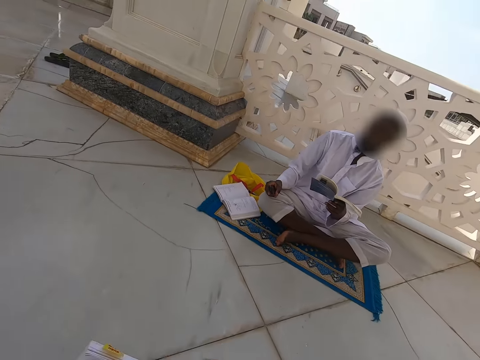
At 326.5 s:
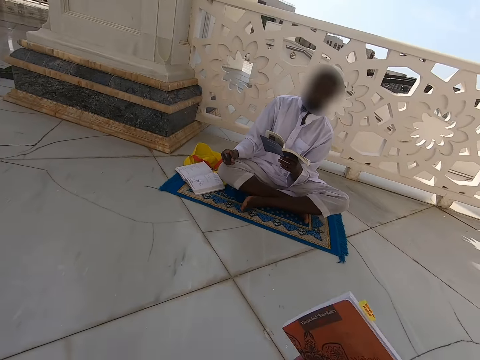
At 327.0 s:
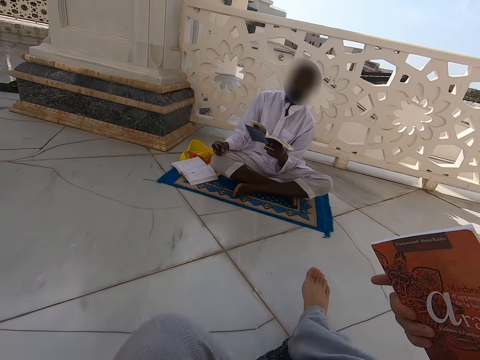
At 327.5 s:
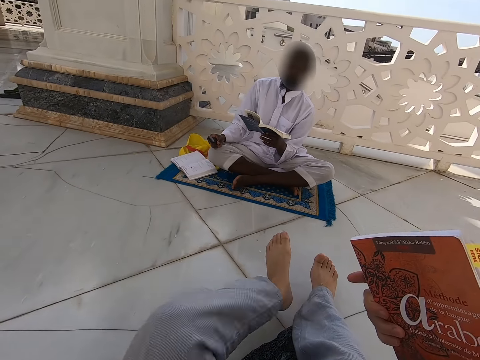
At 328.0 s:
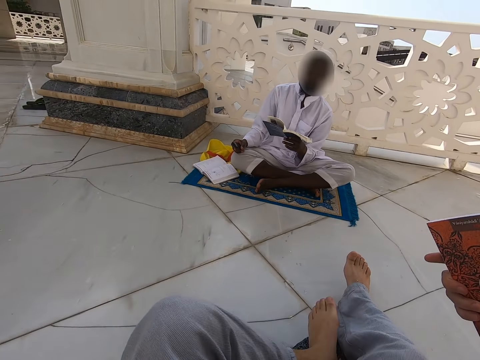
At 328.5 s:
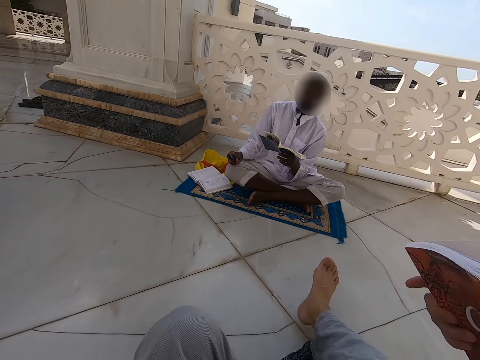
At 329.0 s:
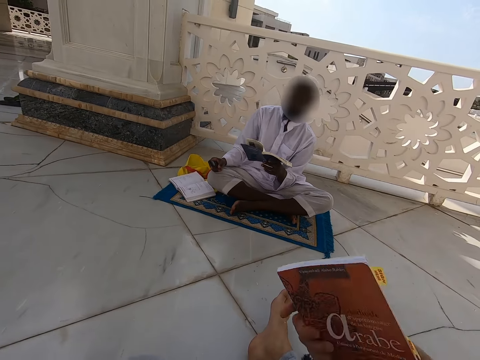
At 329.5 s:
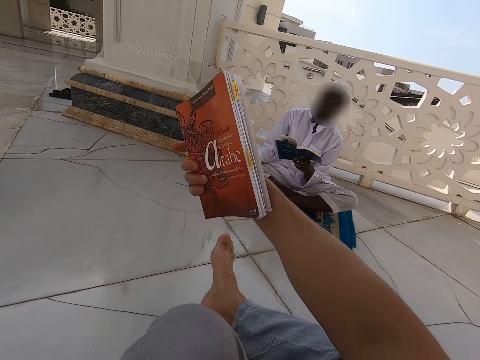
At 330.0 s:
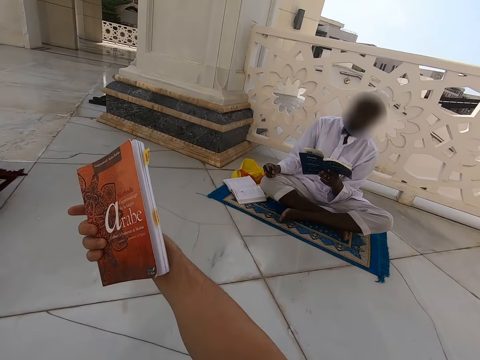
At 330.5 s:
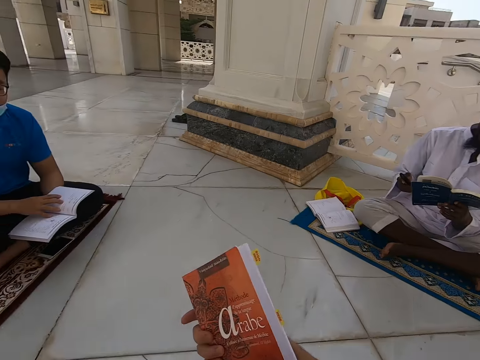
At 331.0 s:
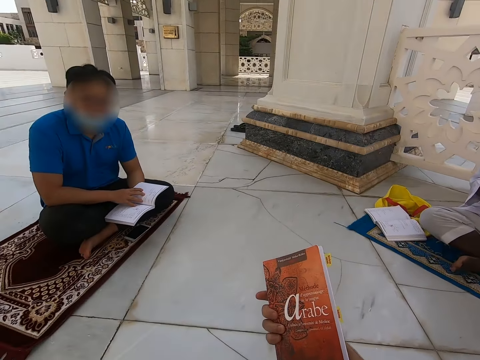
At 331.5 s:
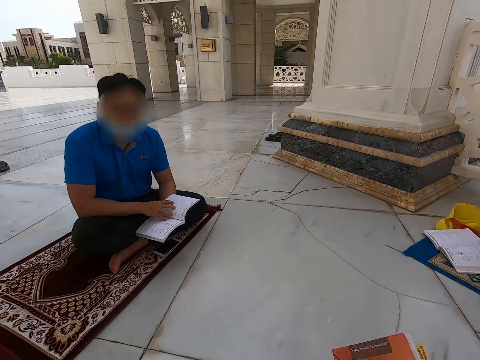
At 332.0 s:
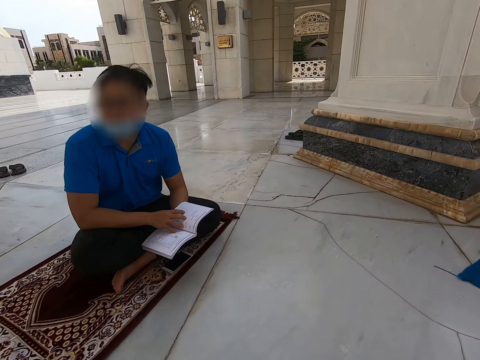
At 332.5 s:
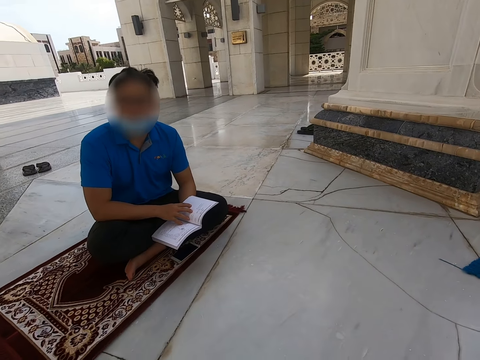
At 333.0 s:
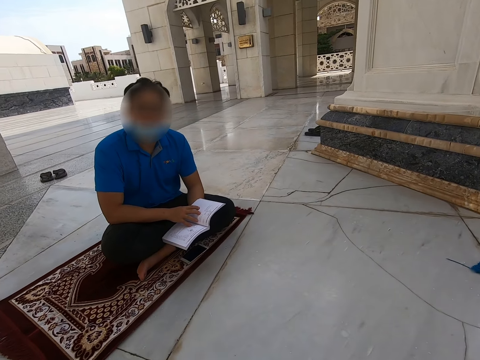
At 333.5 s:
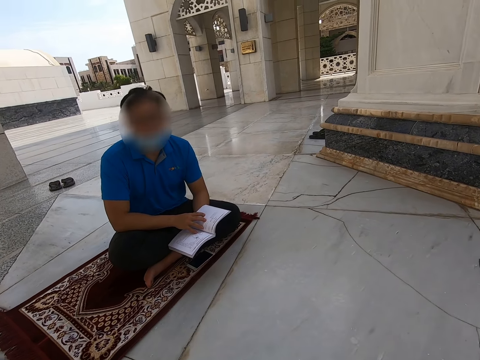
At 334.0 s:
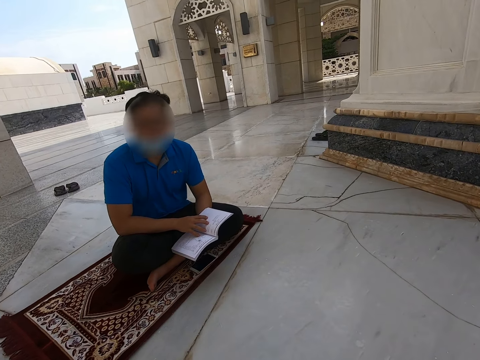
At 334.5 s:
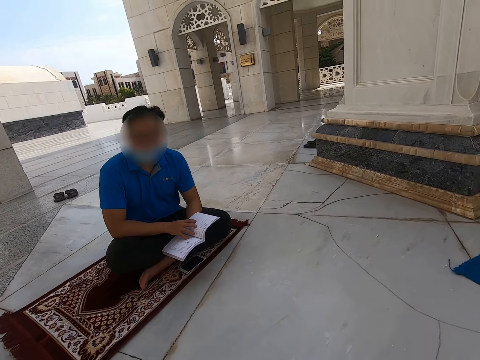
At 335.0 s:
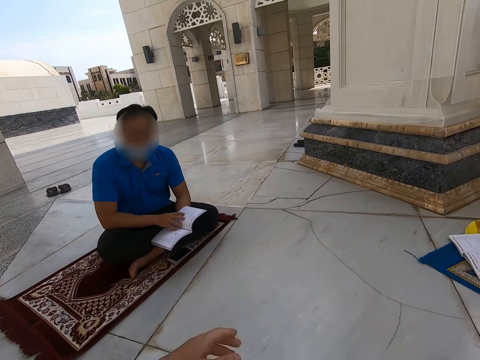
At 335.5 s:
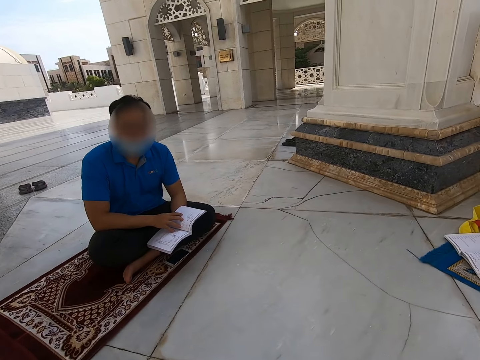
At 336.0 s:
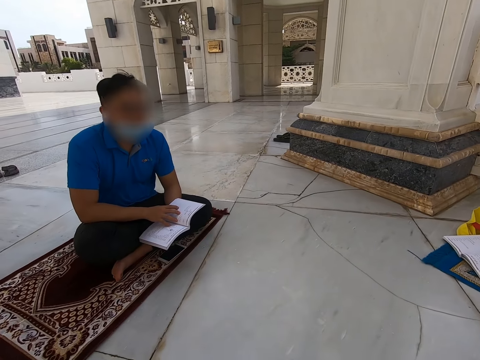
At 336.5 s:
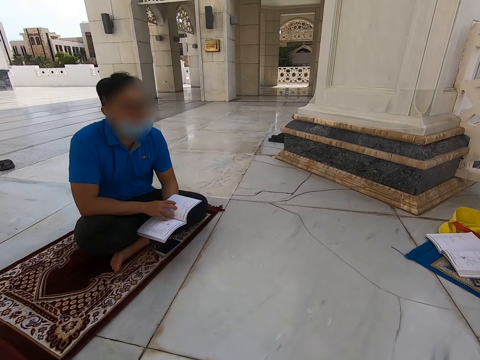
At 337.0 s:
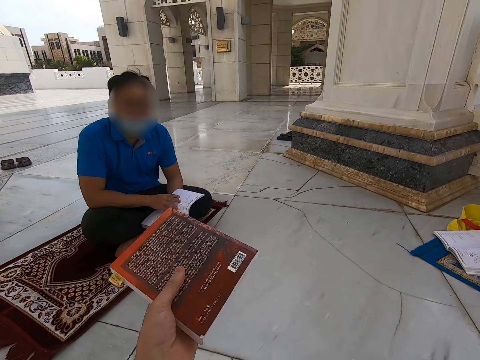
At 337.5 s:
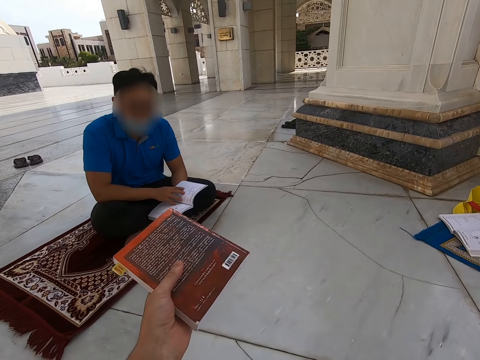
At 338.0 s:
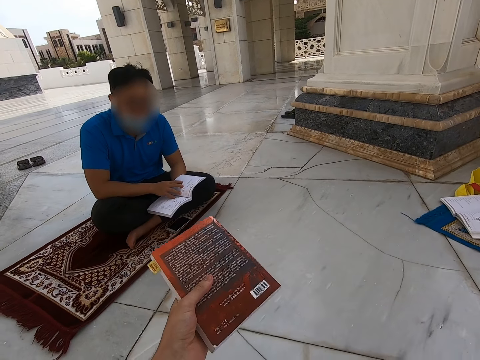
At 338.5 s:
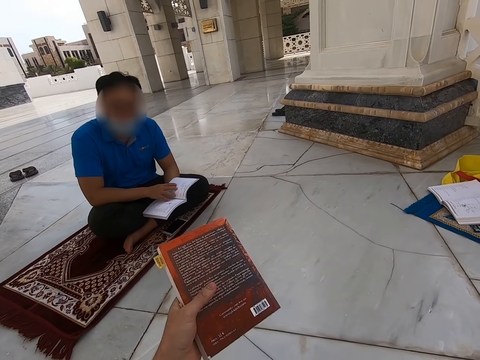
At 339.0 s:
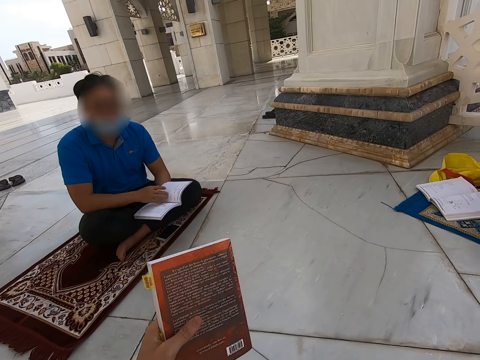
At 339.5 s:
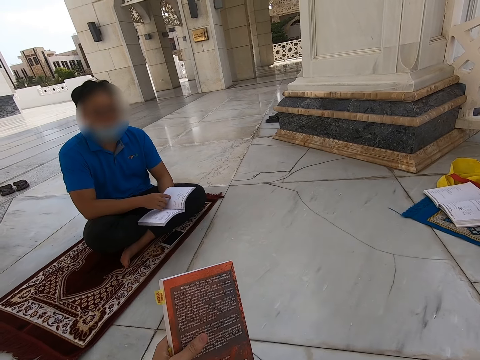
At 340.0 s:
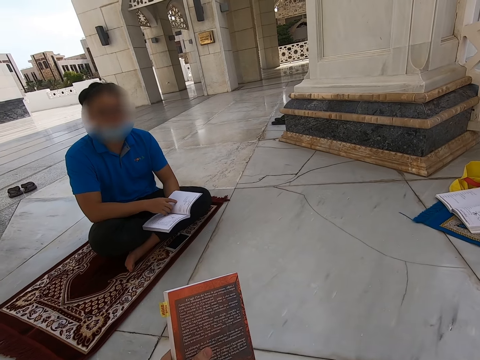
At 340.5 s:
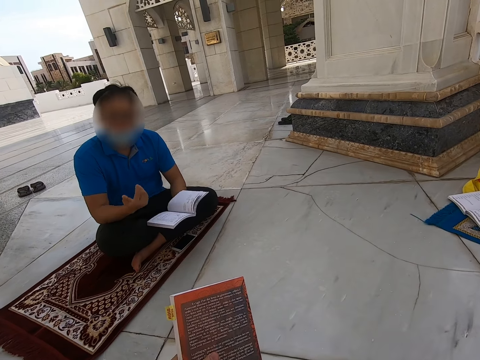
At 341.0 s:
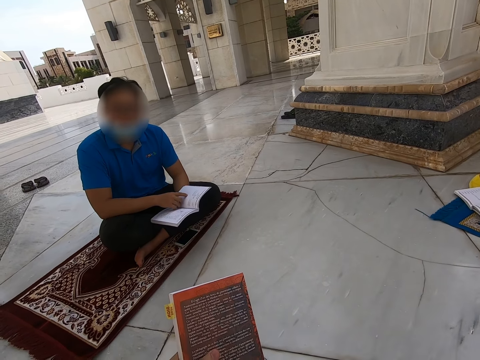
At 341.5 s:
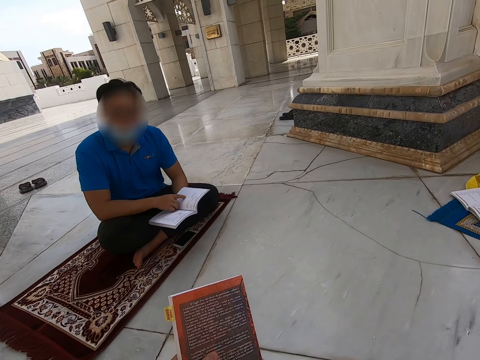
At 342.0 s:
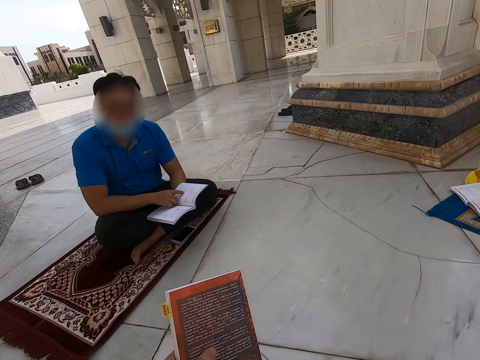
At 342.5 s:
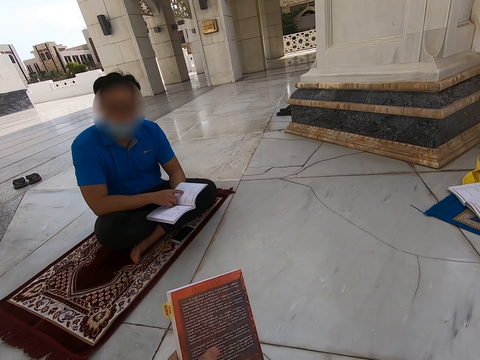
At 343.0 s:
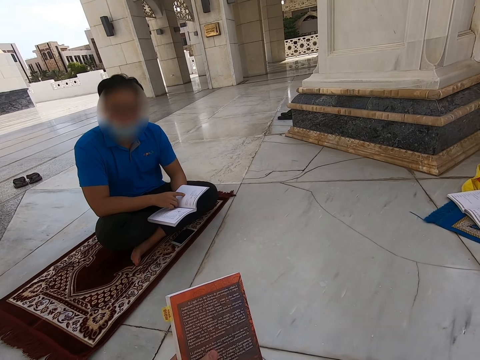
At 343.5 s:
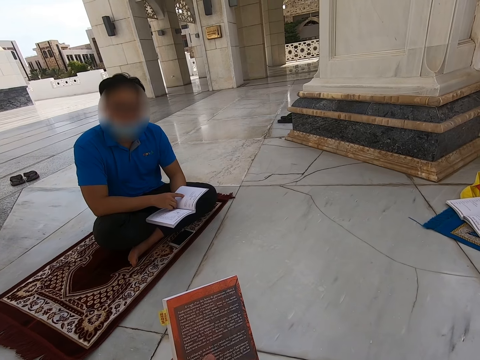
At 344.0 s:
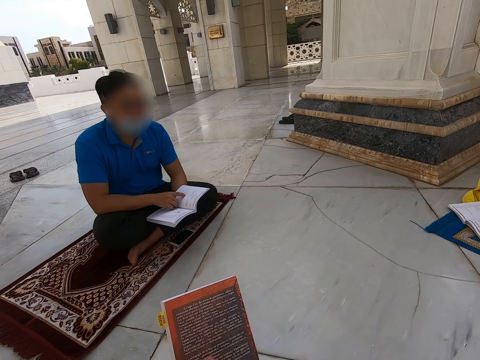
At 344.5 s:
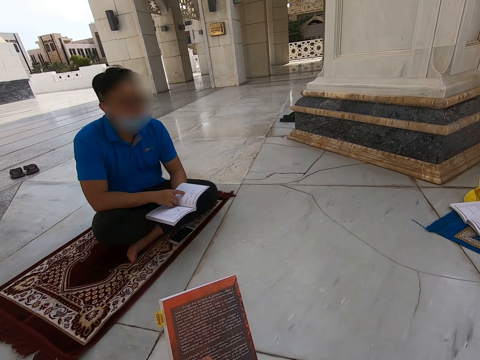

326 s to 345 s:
The camera wearer holds the book. He stretches his legs. He lifts the book. A man speaks to the camera wearer.

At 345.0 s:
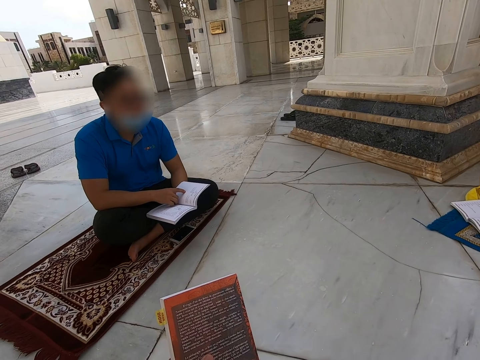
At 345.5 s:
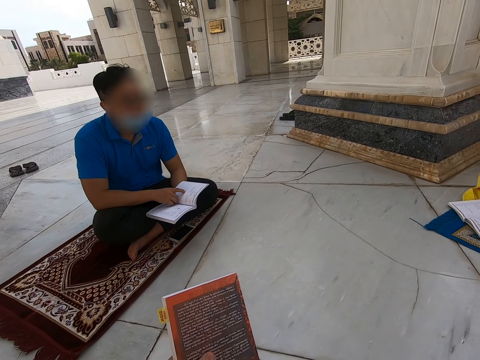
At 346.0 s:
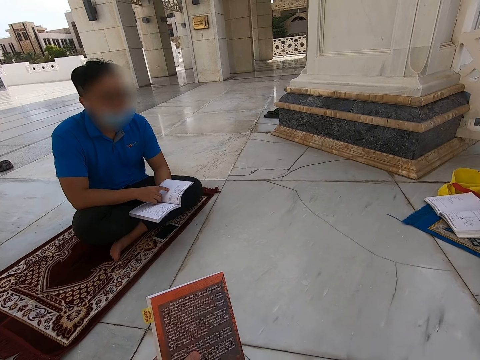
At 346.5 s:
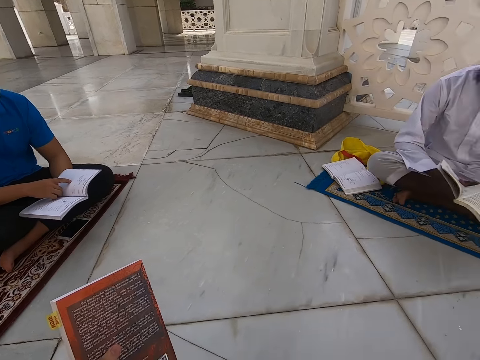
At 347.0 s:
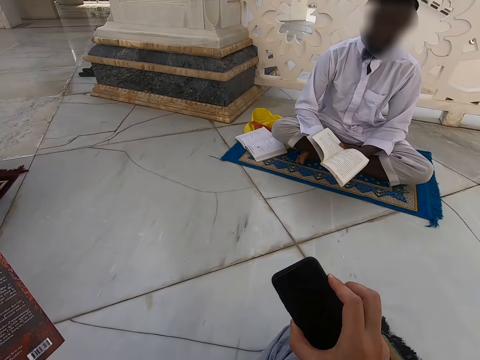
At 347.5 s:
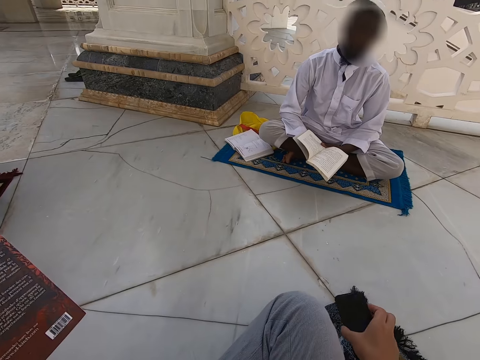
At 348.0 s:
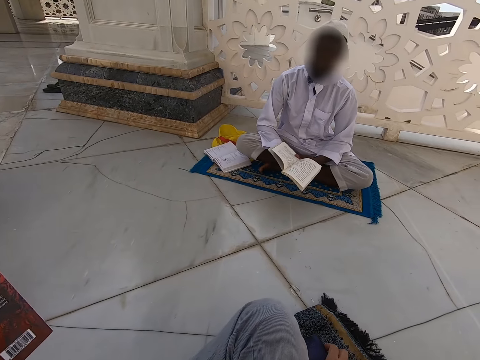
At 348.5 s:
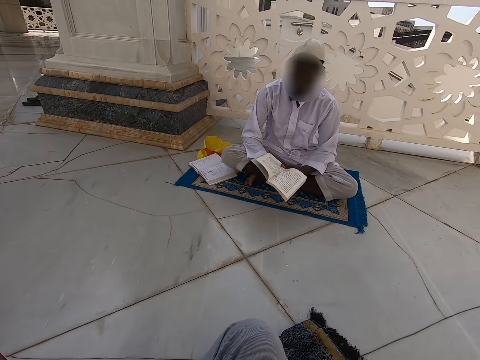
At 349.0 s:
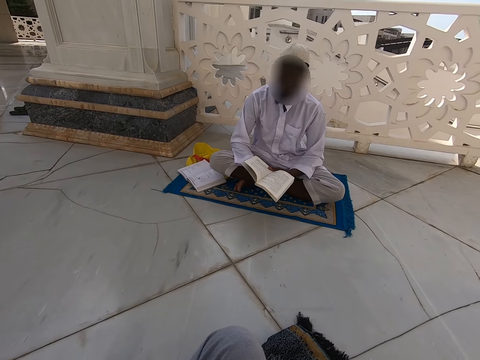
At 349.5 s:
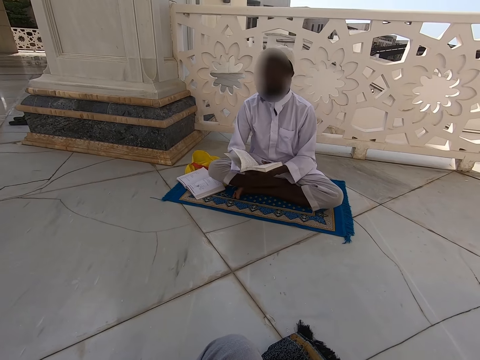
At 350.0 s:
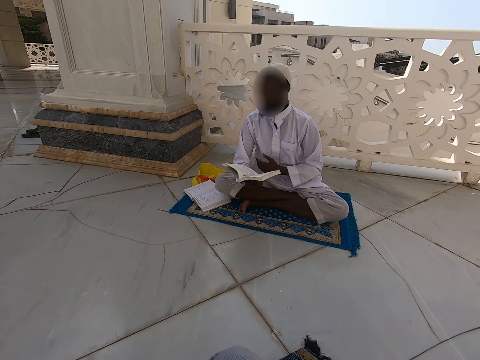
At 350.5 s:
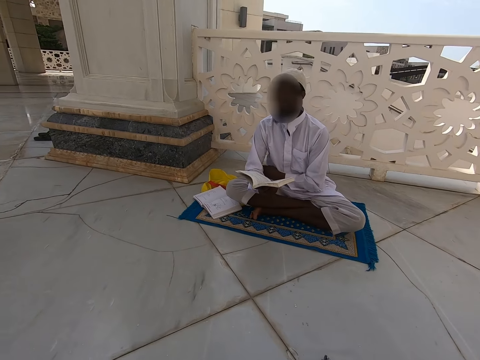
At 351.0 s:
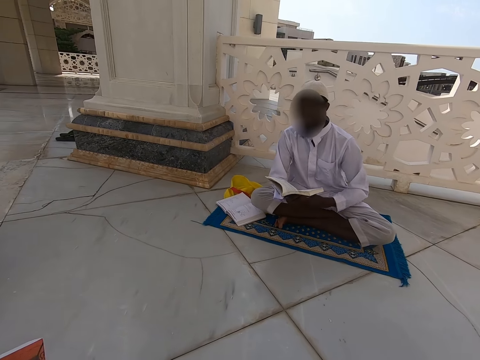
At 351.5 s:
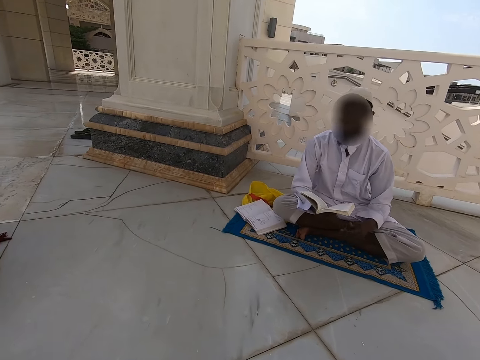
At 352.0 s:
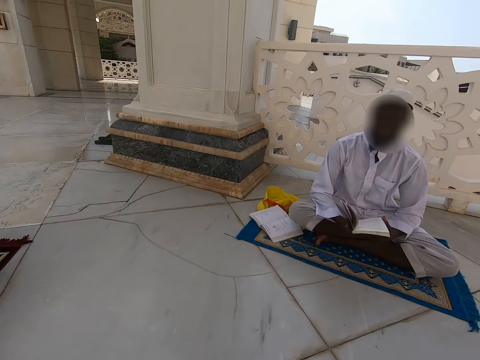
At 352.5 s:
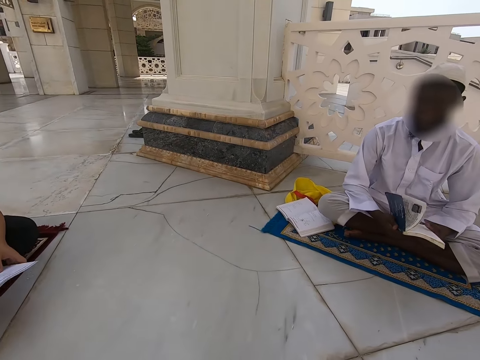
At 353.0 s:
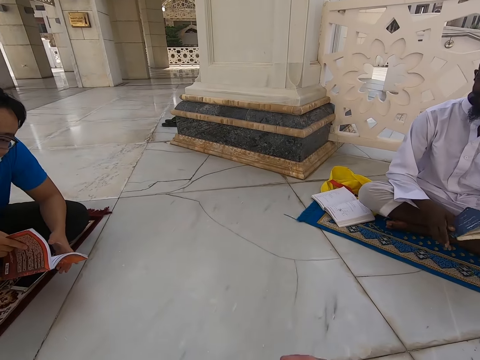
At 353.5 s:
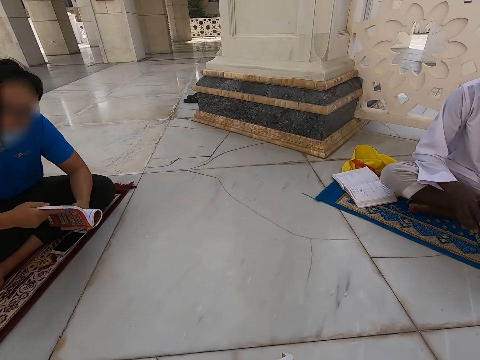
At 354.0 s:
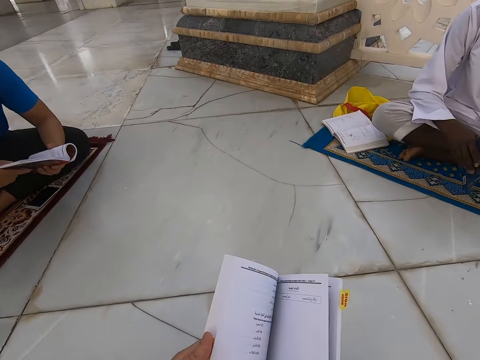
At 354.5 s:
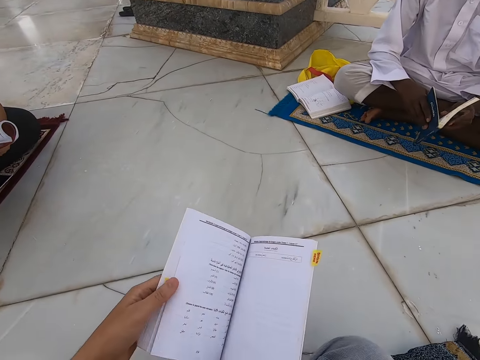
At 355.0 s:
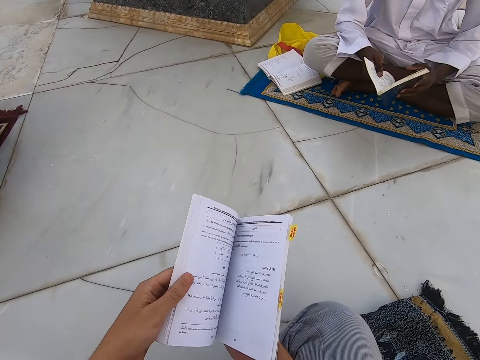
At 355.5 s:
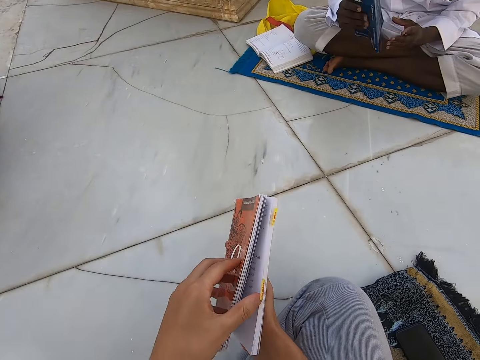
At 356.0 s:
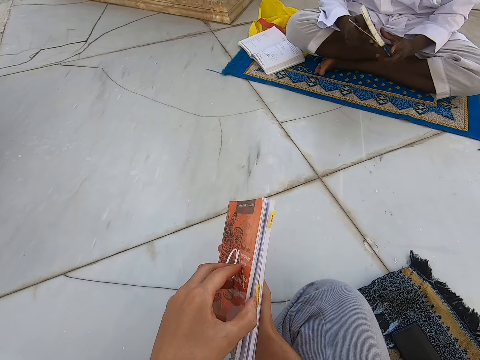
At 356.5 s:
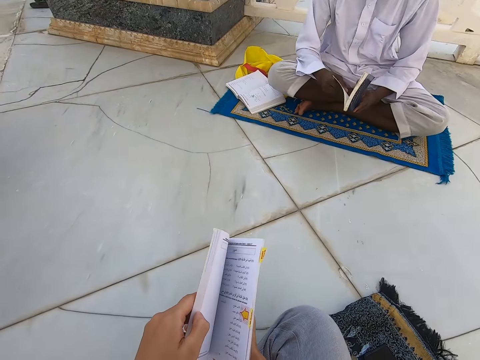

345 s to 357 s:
The camera wearer picks up the phone. They put down the phone. A man peruses a book. The camera wearer opens the book.
